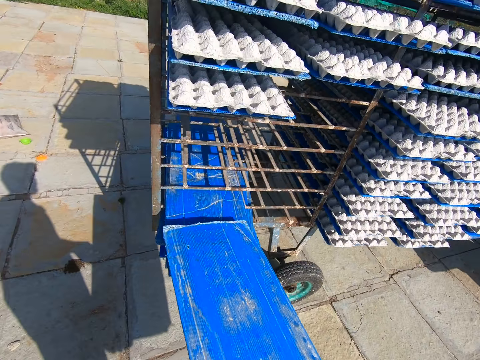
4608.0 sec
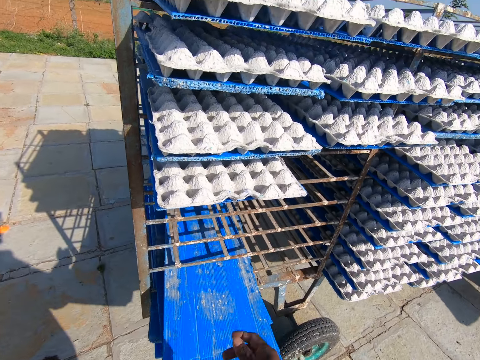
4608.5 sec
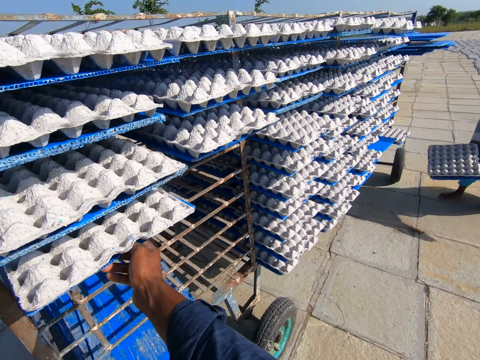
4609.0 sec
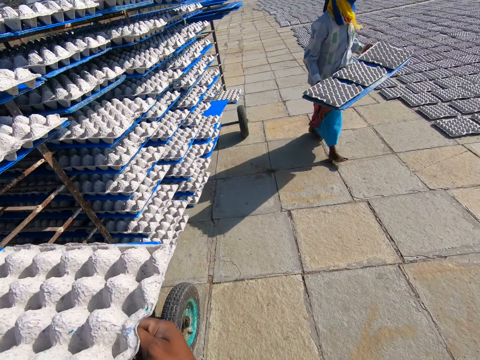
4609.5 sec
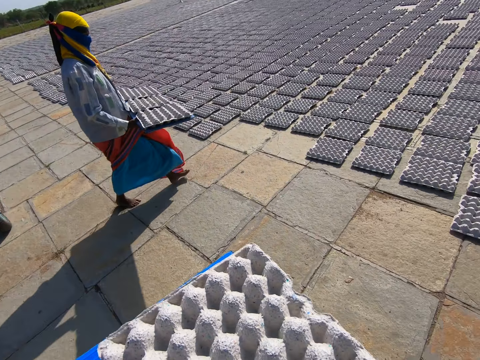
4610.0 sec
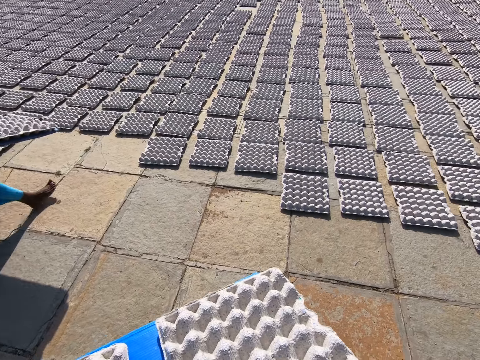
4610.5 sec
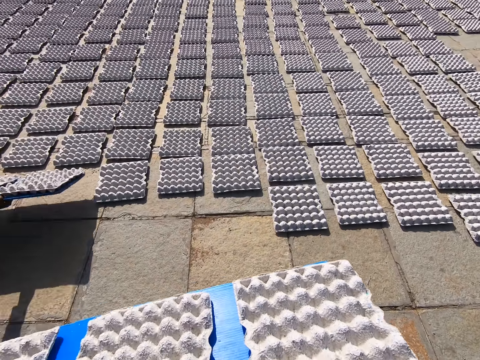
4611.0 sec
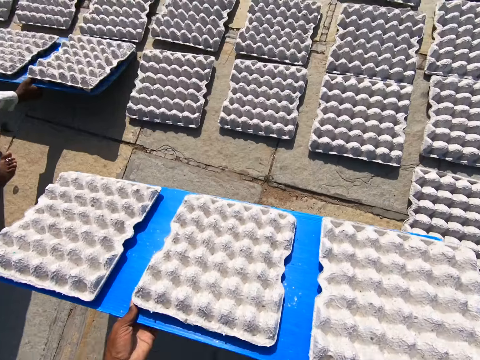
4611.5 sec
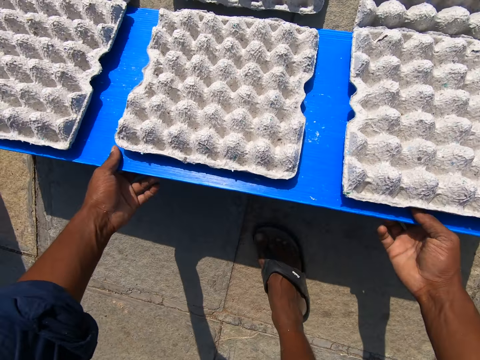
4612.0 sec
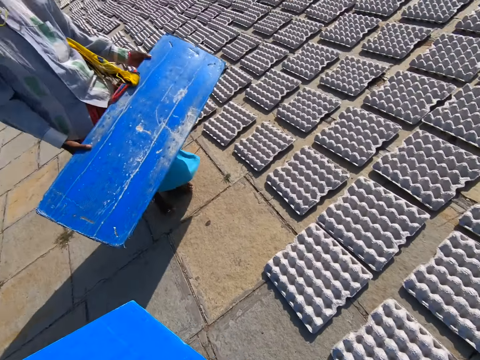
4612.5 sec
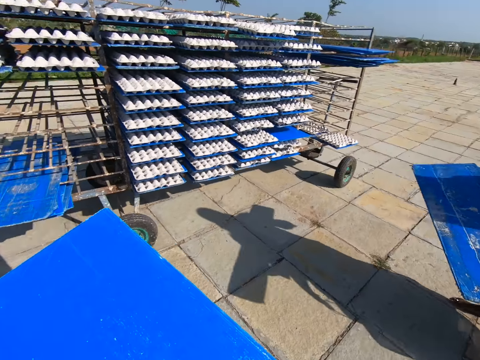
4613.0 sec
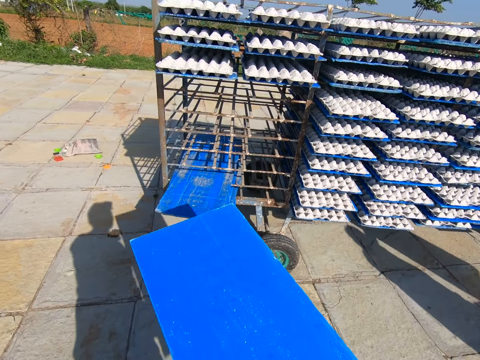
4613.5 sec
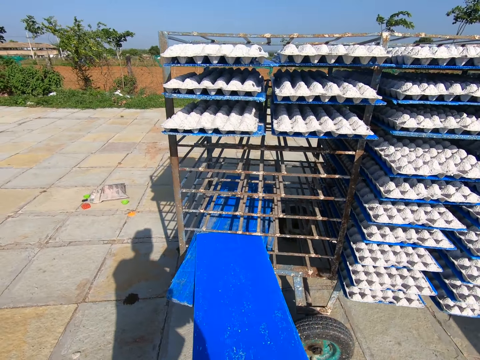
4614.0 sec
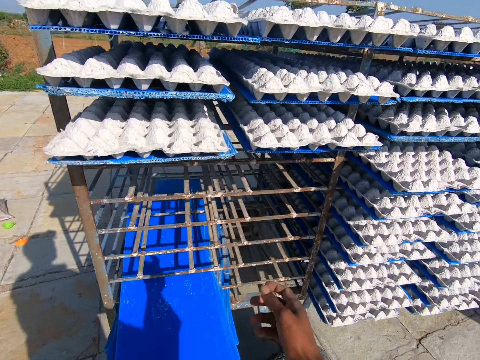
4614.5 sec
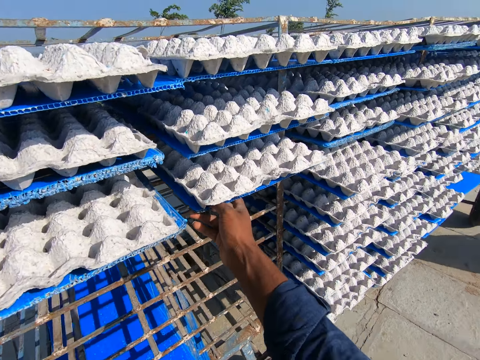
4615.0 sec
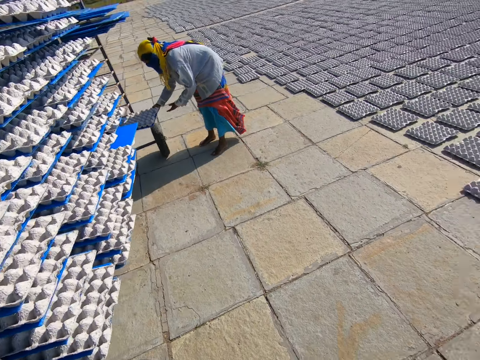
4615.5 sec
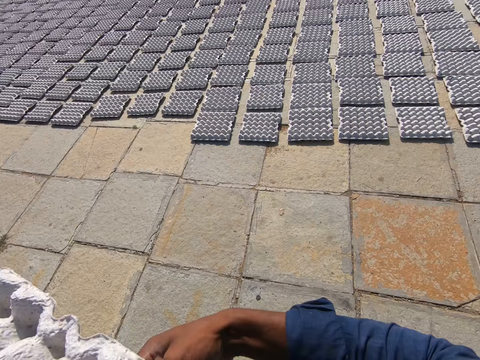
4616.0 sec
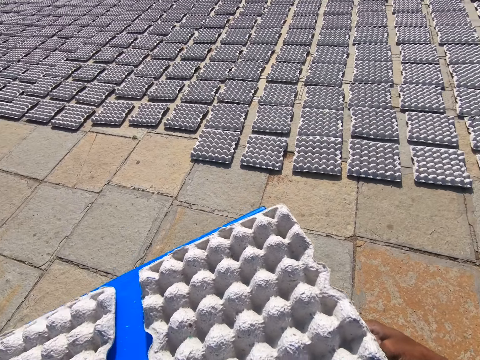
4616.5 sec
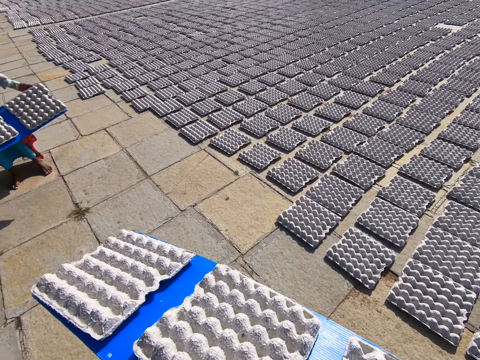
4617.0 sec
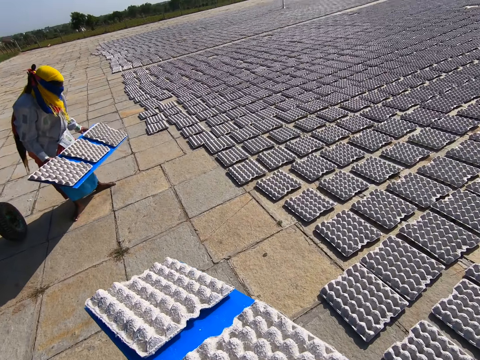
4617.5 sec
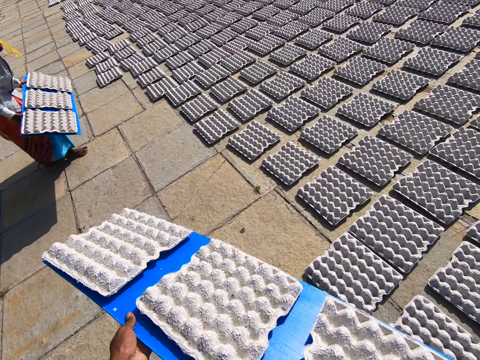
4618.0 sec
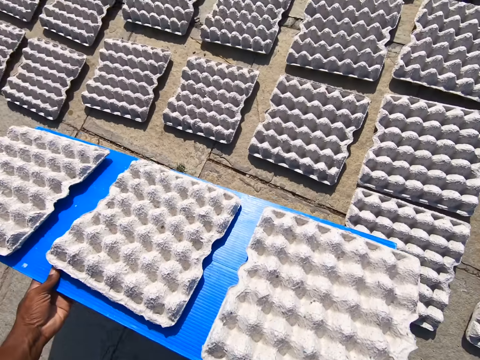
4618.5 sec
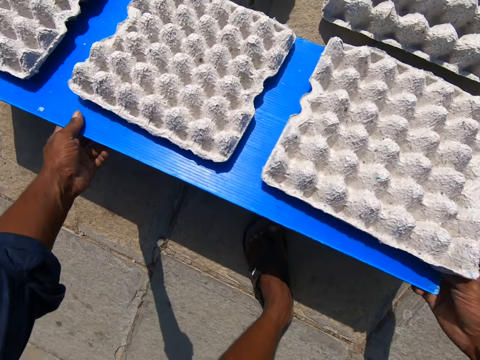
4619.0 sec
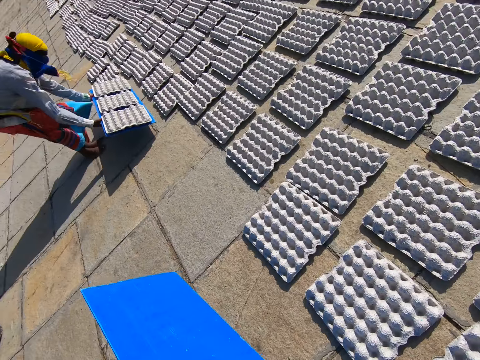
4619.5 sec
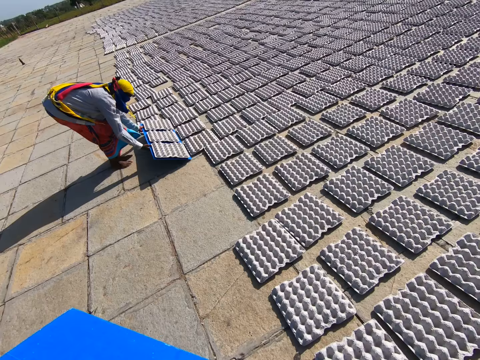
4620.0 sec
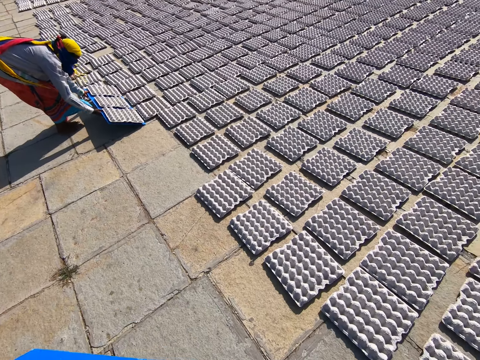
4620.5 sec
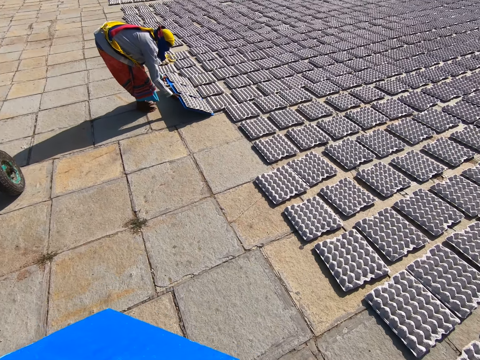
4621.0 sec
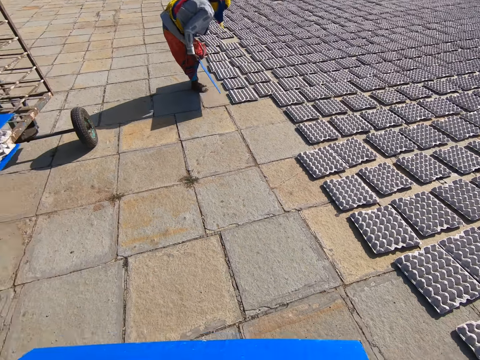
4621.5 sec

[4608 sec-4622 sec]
The camera wearer places the tray on the shelf with both hands. He picks a tray of egg crates on the shelf with both hands and bends towards the floor. The man drops the egg crates on the tray on the ground with both hands. The camera wearer places the platform on the floor. He drops the egg crates on the tray on the ground with both hands. He removes the trays of eggs from the platform, stands up and walks towards the cart. He places the tray on the shelf with both hands. The man picks a tray of egg crates on the shelf with both hands. The camera wearer picks a tray of egg crates on the shelf with both hands. He walks towards the trays of eggs, bends towards the floor and places the platform on the floor. He drops the egg crates on the tray on the ground with both hands. He removes the trays of eggs from the platform and stands up. The man drops the egg crates on the tray on the ground with both hands. The camera wearer walks towards the cart.

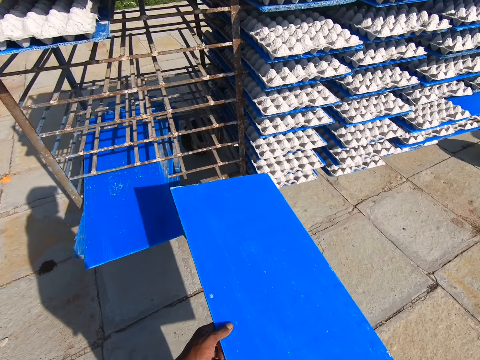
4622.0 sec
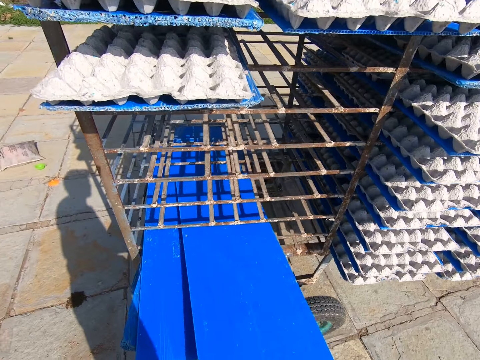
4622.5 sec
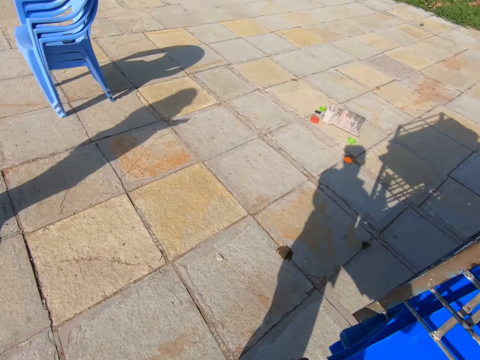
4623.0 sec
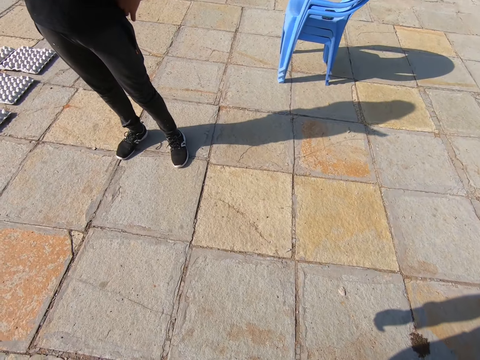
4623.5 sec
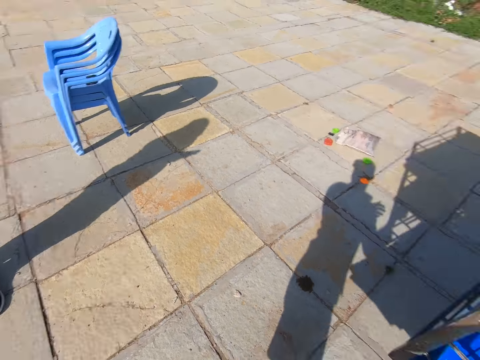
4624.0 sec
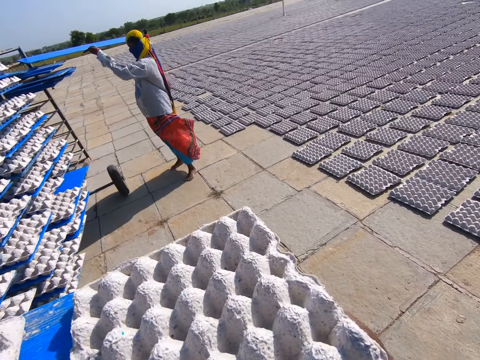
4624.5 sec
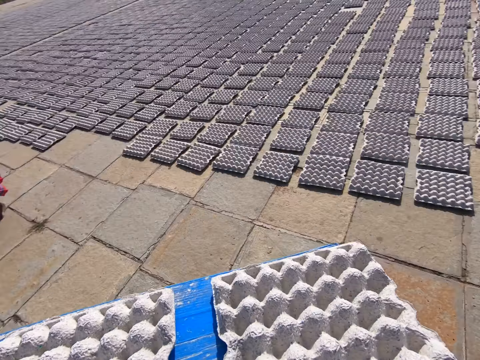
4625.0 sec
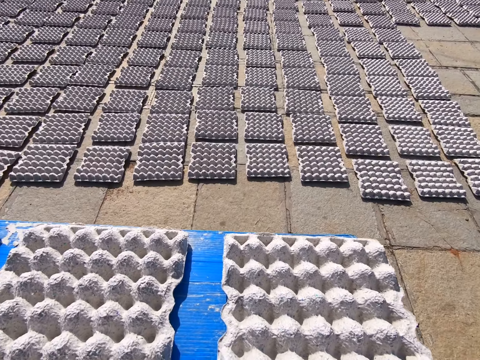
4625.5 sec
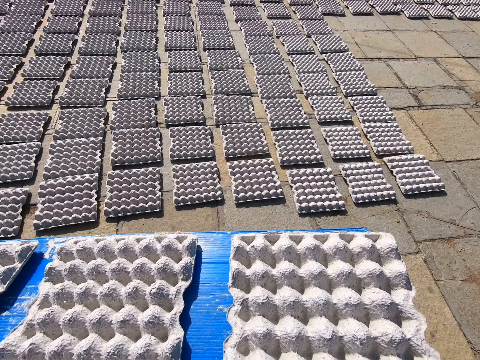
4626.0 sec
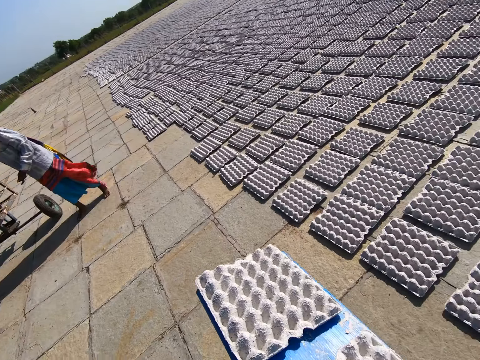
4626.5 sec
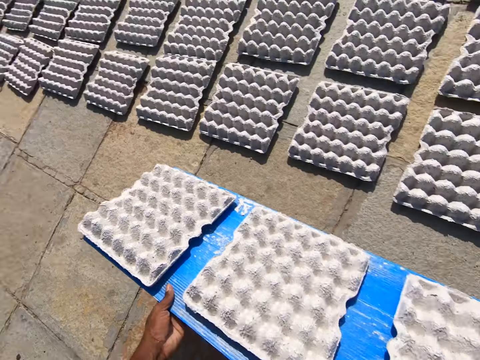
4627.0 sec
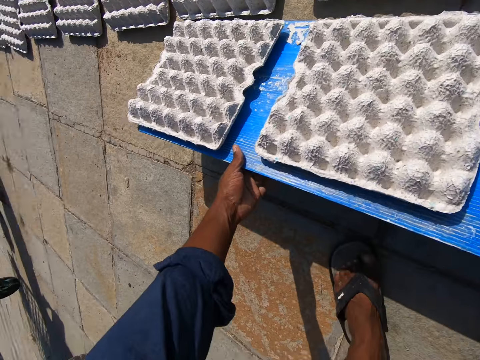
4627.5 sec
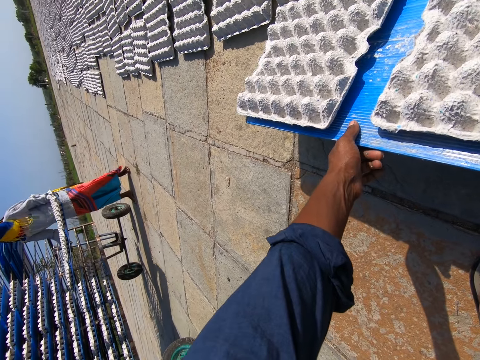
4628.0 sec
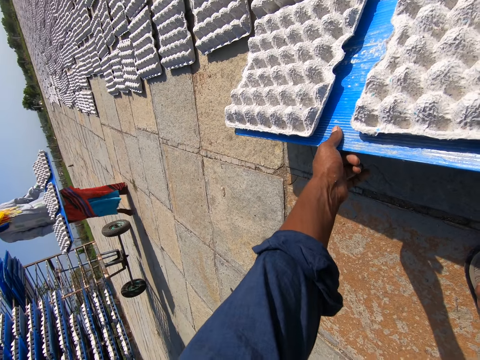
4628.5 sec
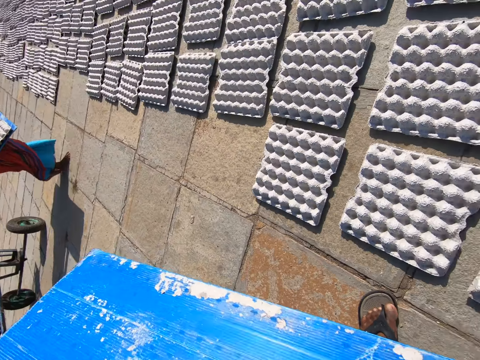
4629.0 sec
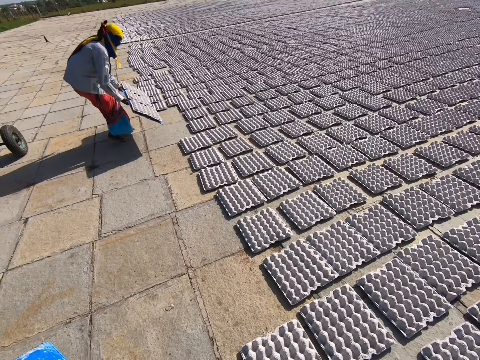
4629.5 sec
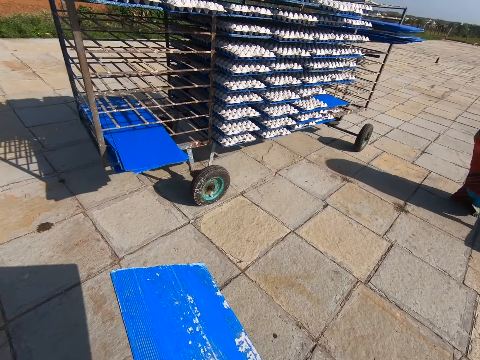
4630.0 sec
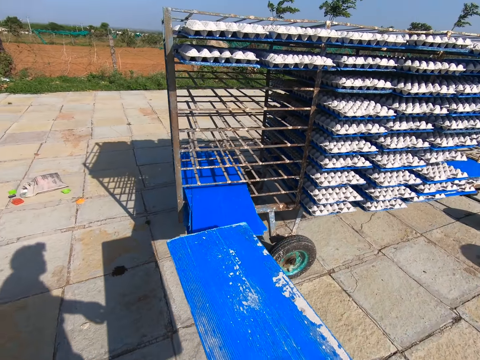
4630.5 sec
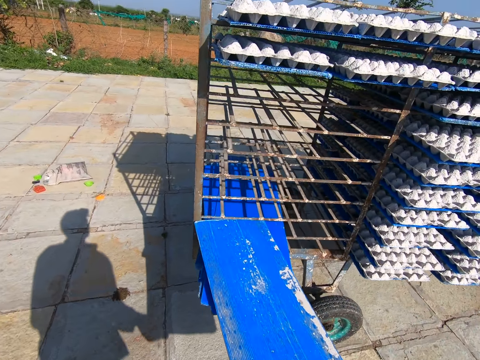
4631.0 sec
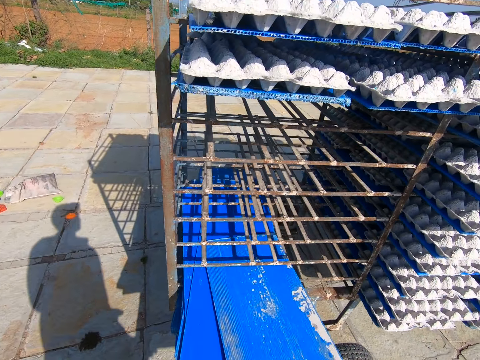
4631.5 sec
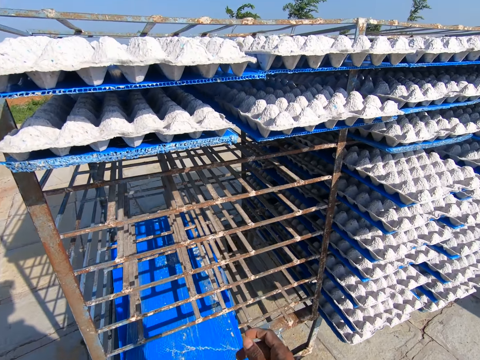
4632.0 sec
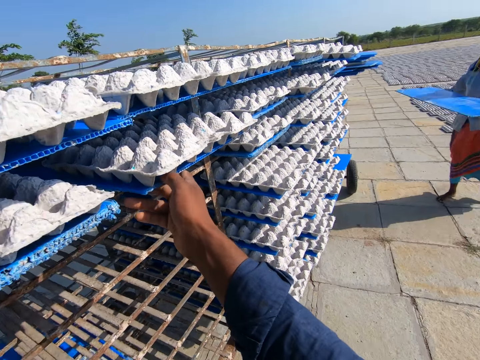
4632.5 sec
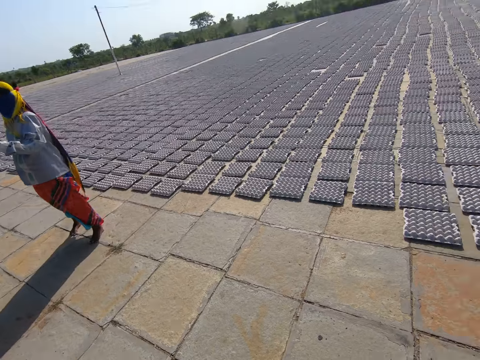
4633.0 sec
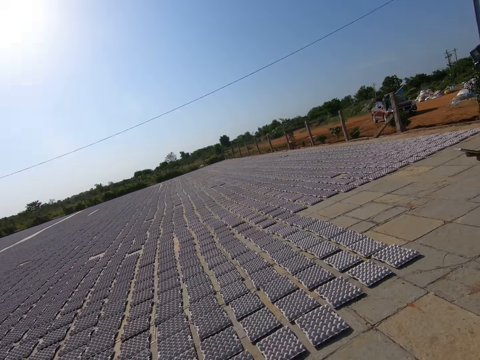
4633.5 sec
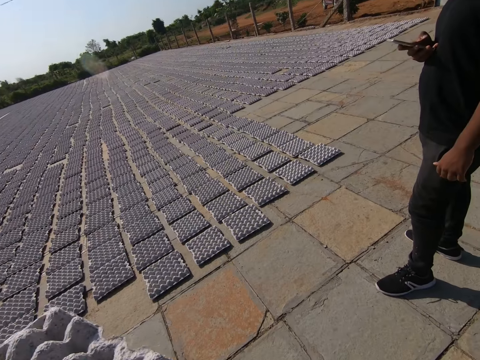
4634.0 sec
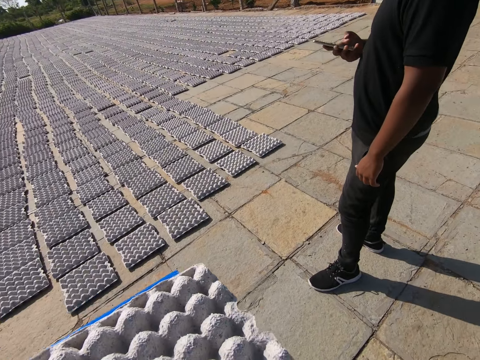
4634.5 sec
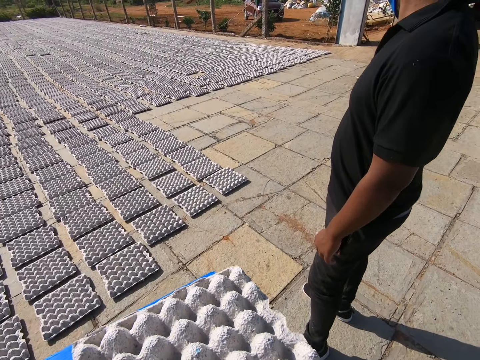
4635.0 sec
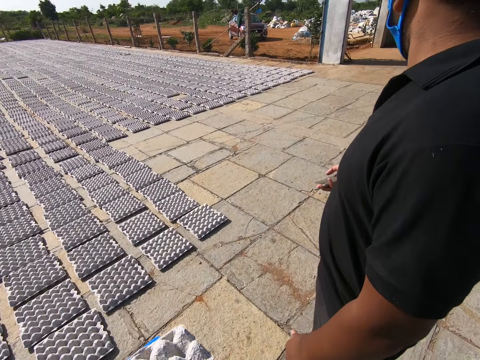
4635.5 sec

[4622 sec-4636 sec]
A man talks to the camera wearer. The camera wearer places the tray on the shelf with both hands. He looks around. He looks towards the man. He removes the platform from the cart. Another man places the tray on the shelf with both hands. The camera wearer holds a tray of egg crates with both hands. He walks towards the trays of eggs, bends towards the floor and places the platform on the floor. He drops the egg crates on the tray on the ground with both hands. The other man picks a tray of egg crates on the shelf with both hands. The camera wearer removes the trays of eggs from the platform and stands up. He talks with the other man. The other man drops the egg crates on the tray on the ground with both hands. The camera wearer walks towards the cart. He places the tray on the shelf with both hands. He picks a tray of egg crates on the shelf with both hands. He talks to the first man. The first man operates a phone with his right hand. The camera wearer walks towards the trays of eggs.
